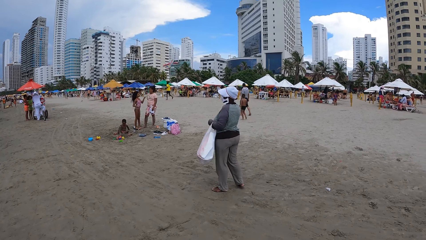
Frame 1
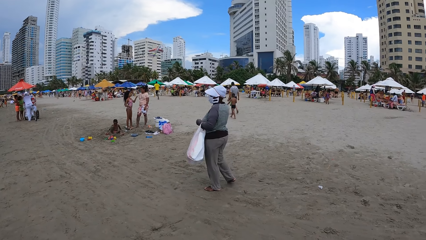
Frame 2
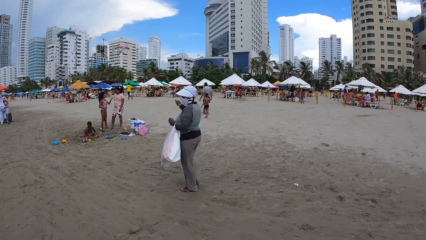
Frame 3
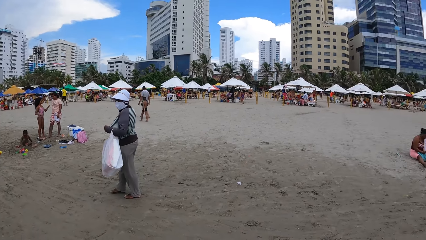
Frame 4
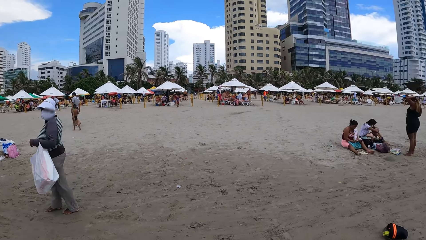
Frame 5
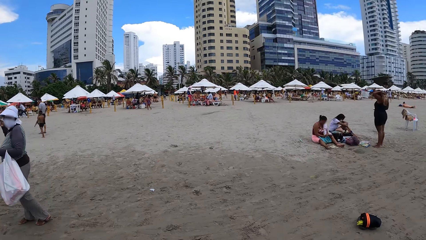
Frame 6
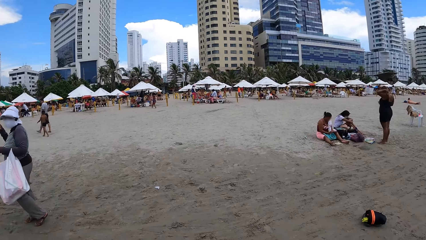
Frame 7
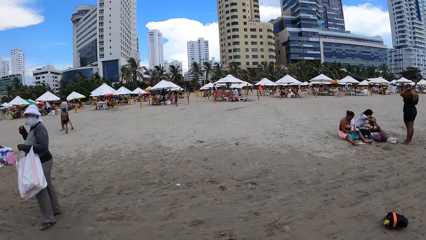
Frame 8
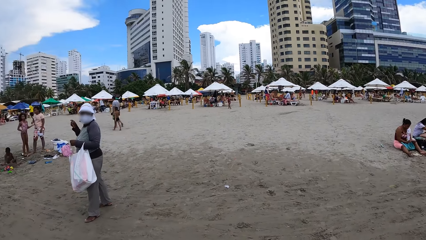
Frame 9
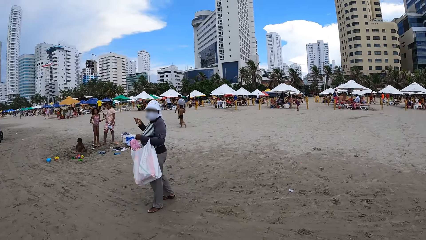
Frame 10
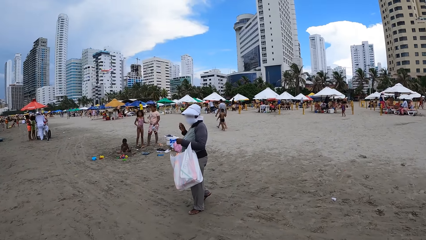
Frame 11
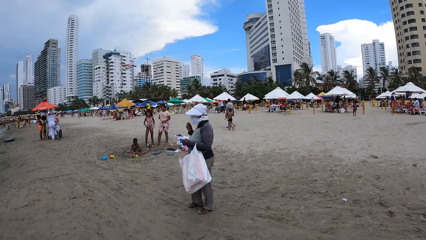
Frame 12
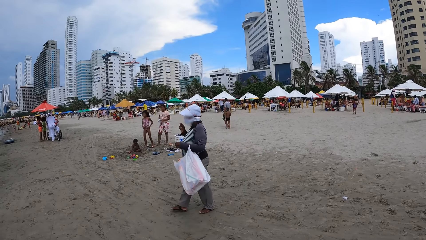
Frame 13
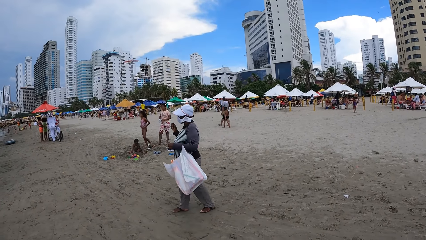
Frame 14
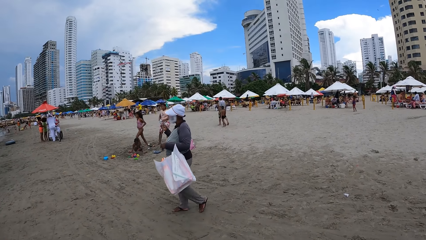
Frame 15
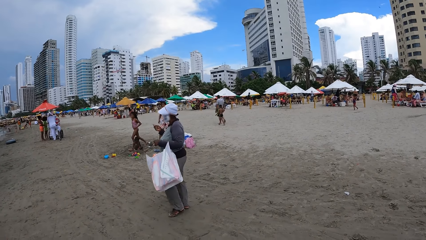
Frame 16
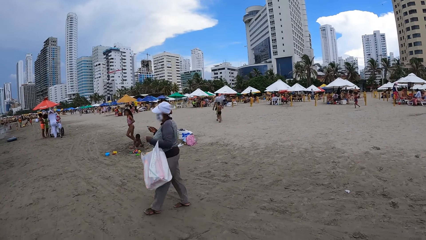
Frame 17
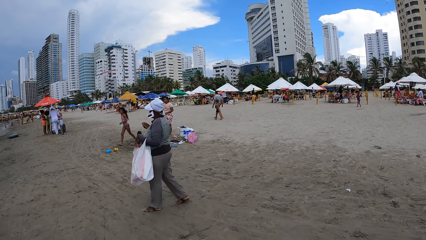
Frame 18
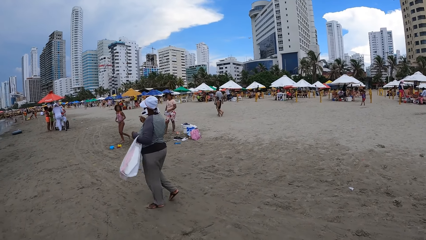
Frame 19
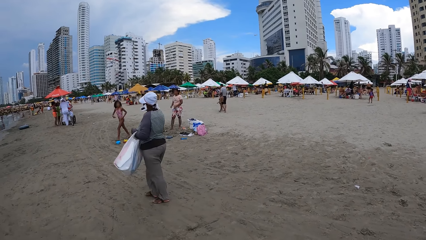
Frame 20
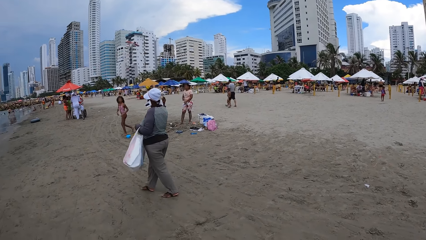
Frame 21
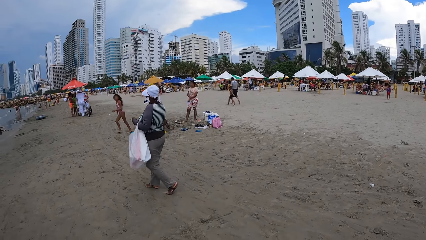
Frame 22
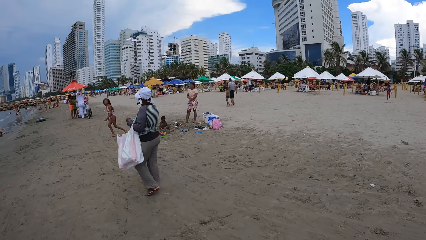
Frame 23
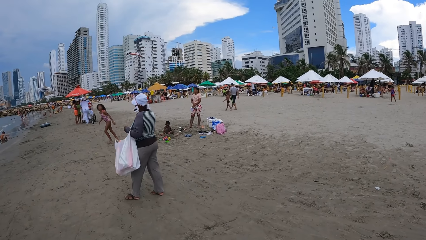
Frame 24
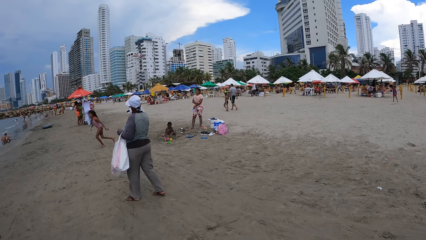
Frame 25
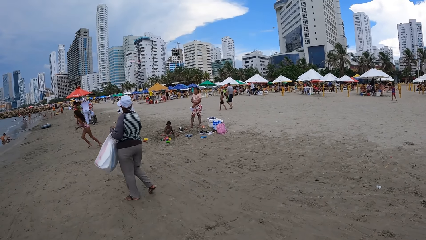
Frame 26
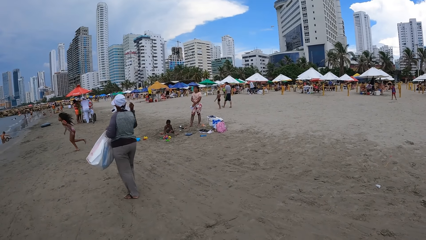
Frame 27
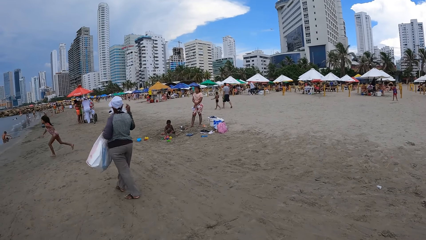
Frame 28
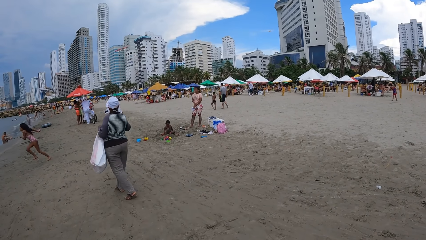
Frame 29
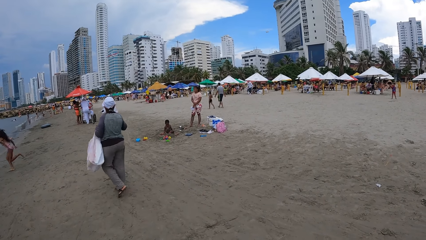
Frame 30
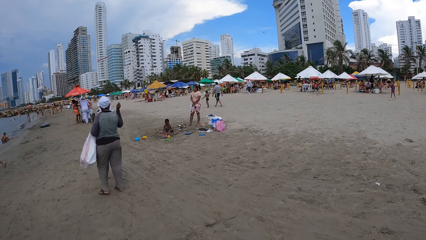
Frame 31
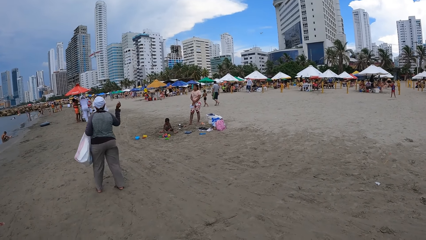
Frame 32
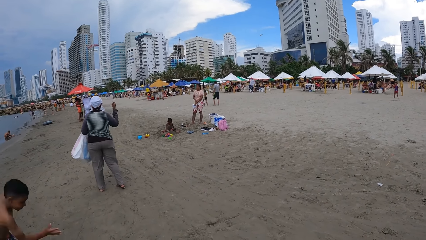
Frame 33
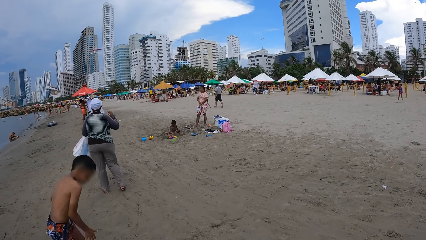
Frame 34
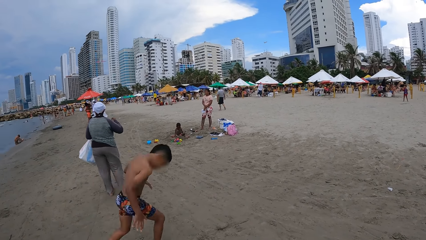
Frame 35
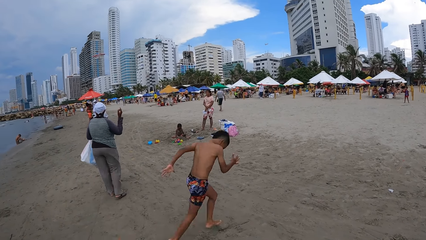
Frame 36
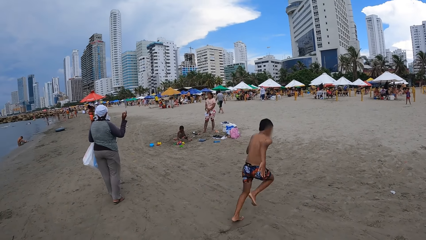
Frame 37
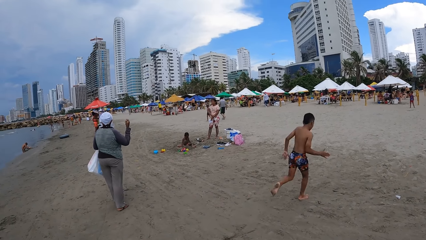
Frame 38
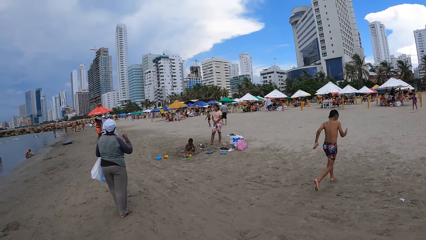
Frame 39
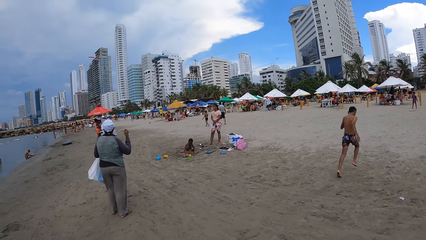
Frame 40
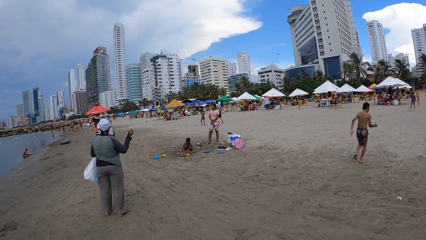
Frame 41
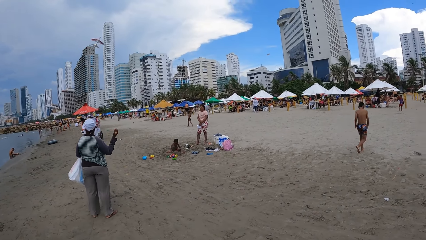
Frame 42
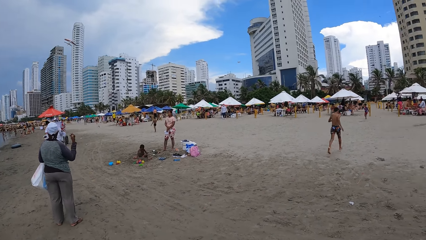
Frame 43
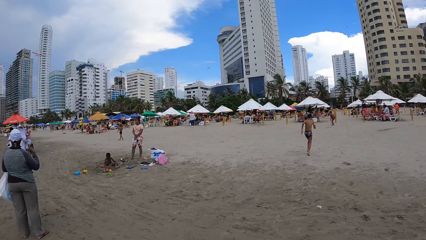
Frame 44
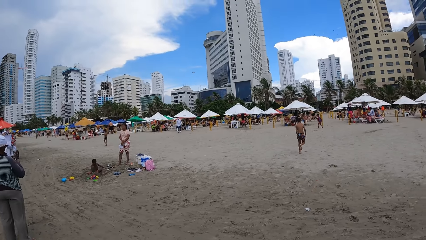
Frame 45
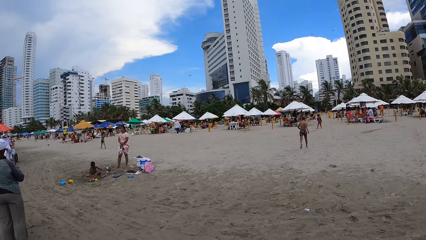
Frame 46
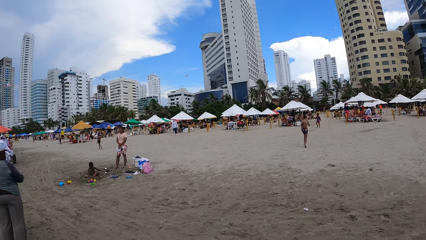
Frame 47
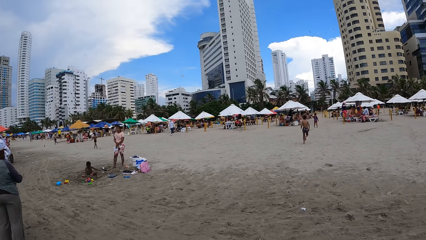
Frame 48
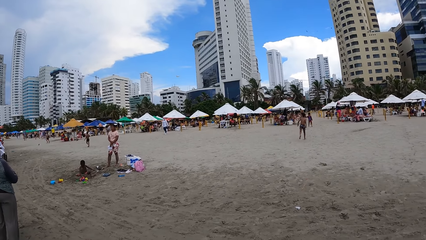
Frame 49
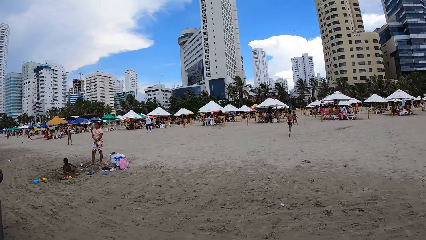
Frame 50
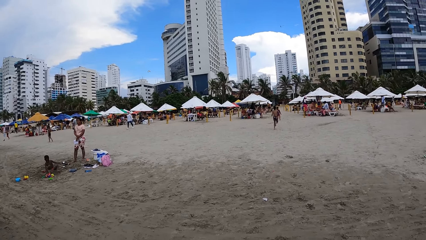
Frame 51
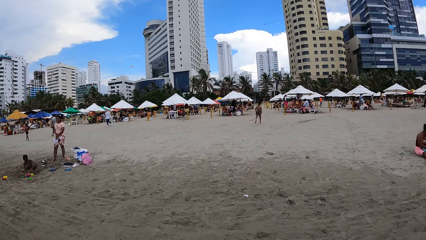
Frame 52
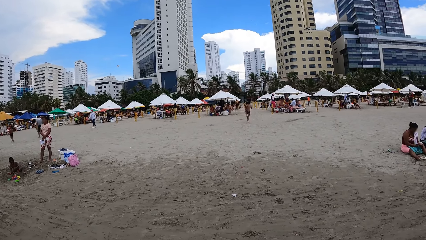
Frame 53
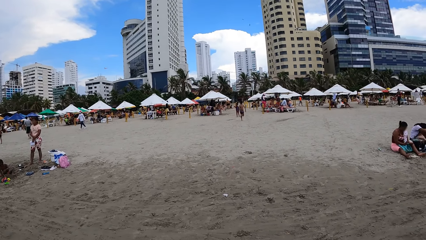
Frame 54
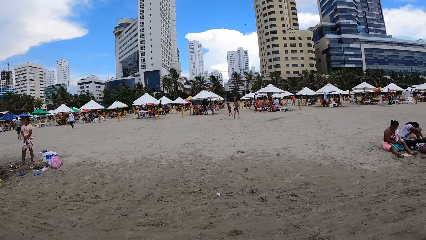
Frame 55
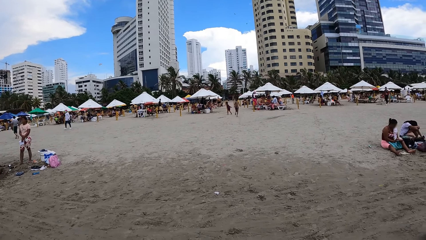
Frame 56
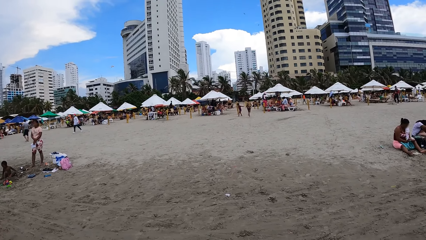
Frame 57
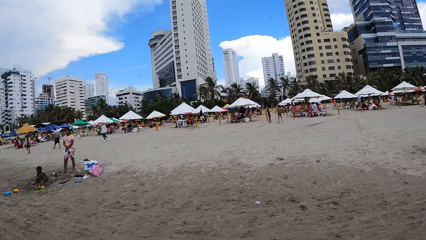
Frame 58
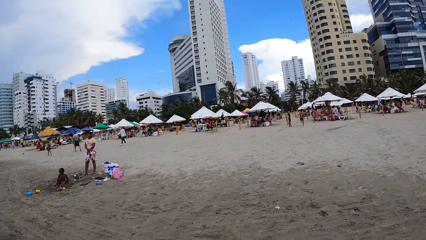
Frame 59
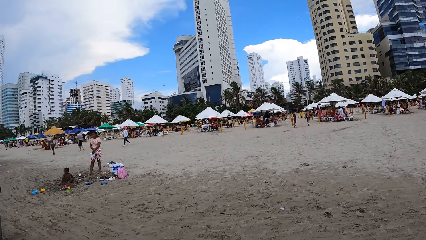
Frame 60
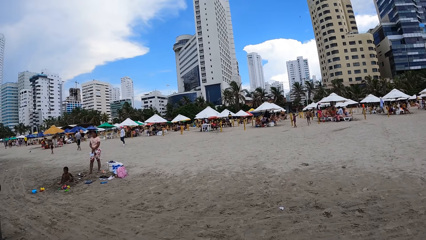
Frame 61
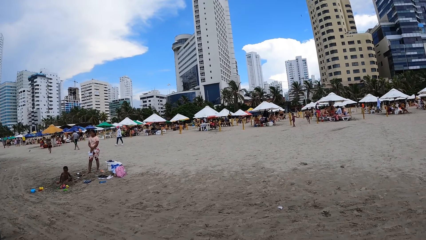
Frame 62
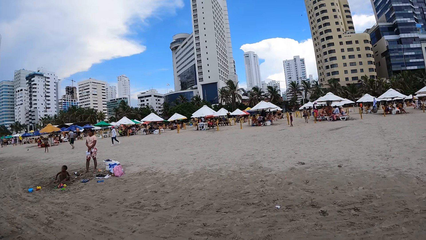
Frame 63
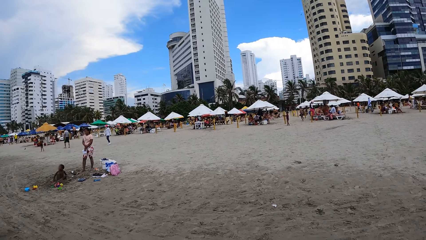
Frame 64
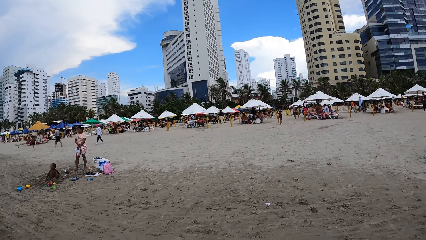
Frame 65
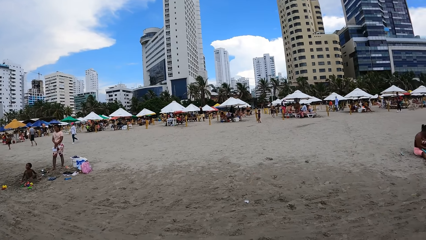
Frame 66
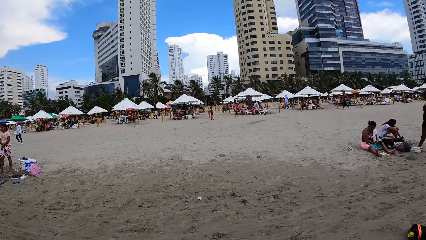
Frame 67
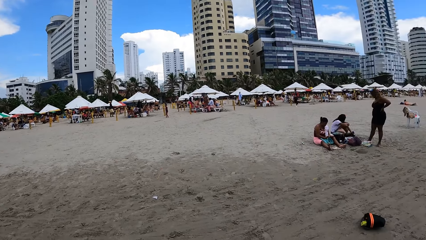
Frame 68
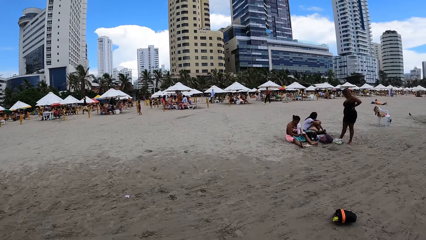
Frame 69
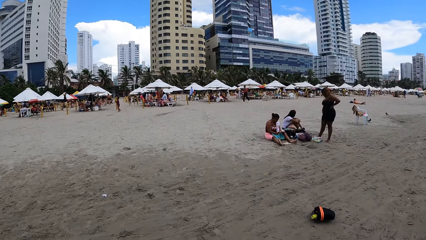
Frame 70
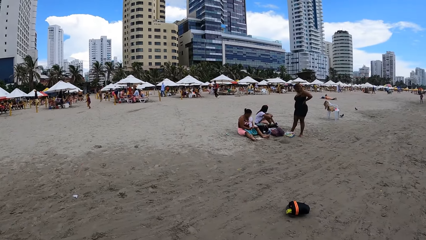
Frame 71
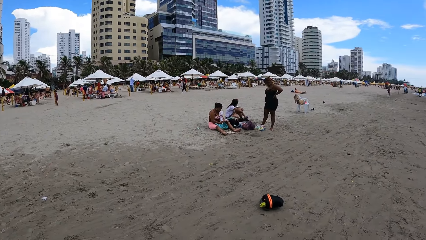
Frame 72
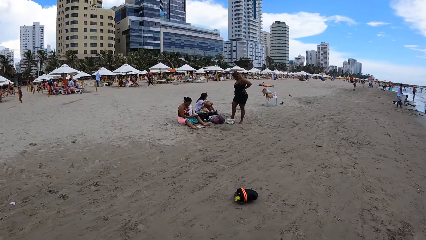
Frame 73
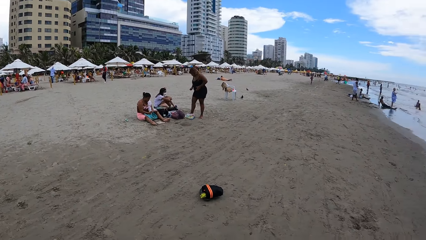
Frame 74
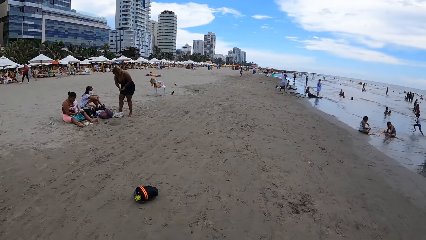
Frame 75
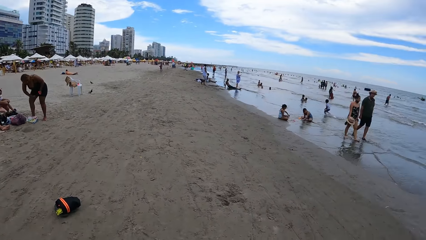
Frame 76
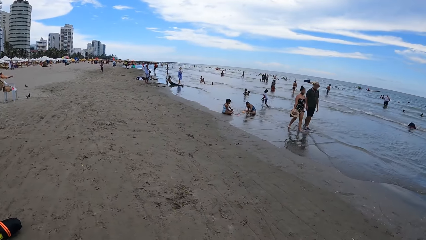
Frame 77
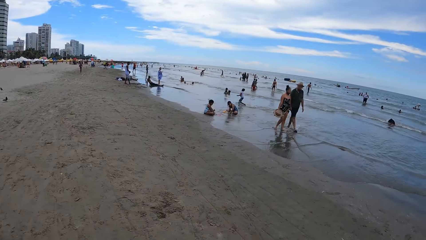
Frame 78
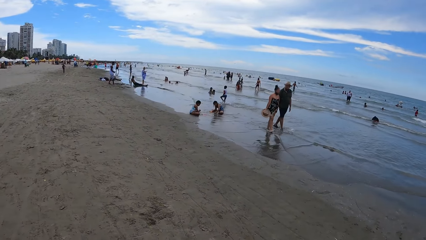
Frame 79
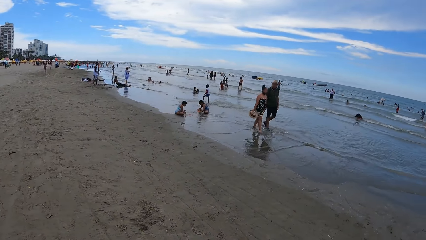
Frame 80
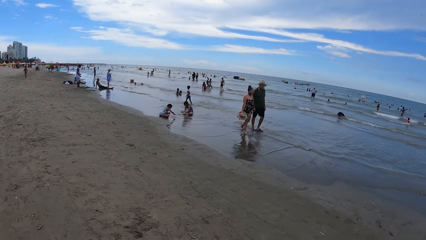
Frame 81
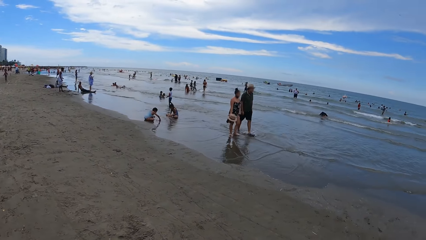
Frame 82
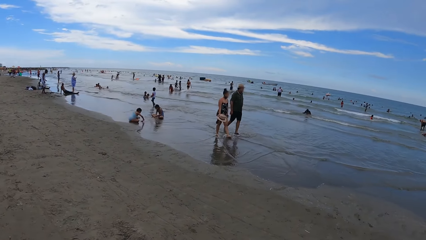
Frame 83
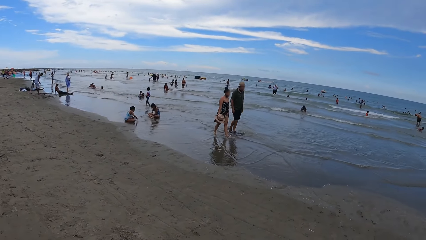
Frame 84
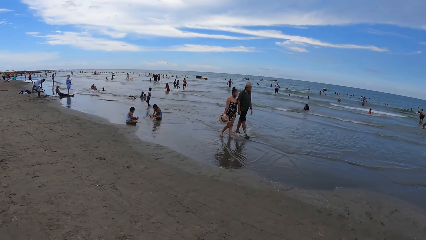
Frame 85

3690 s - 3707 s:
The camera wearer looks round.
